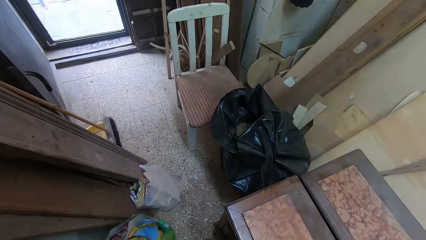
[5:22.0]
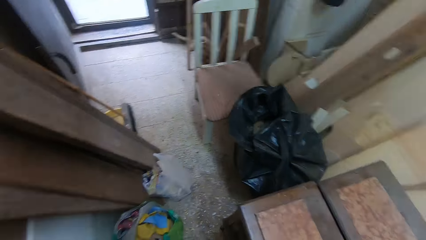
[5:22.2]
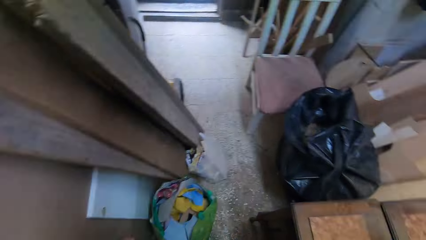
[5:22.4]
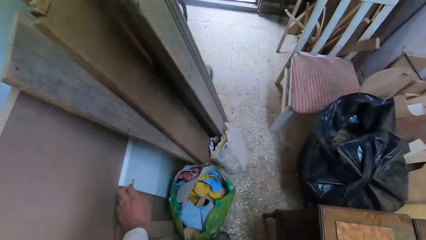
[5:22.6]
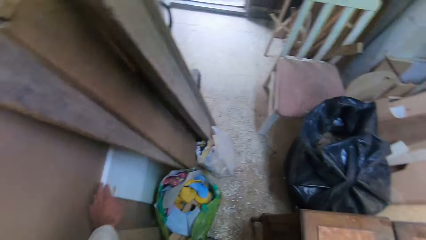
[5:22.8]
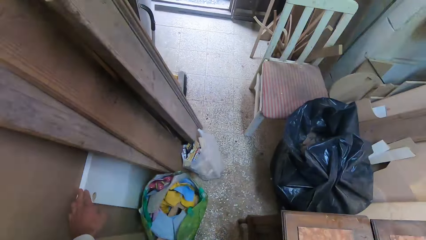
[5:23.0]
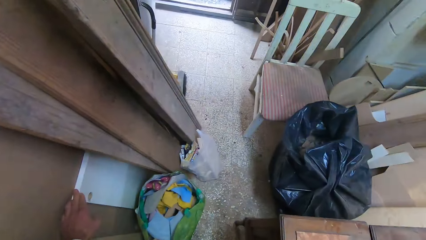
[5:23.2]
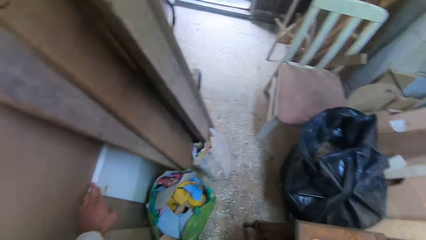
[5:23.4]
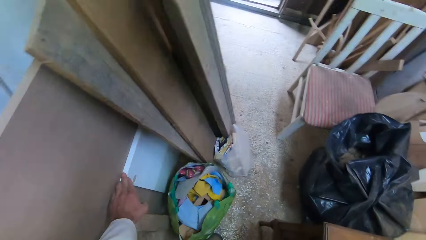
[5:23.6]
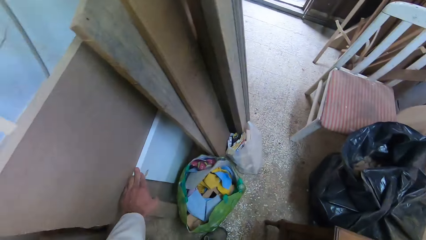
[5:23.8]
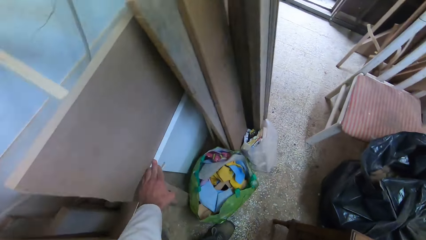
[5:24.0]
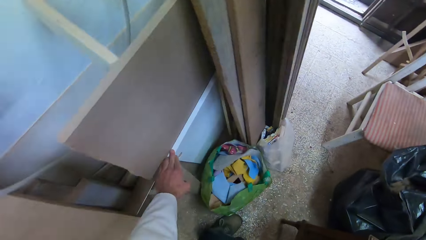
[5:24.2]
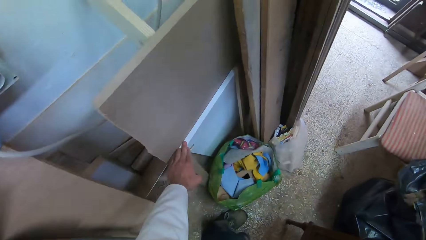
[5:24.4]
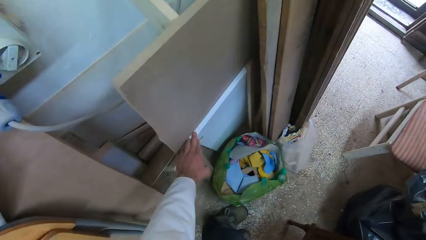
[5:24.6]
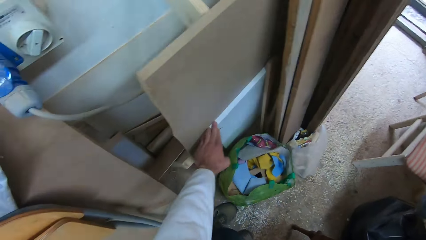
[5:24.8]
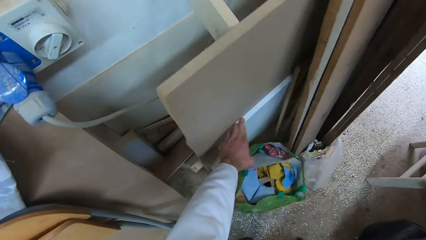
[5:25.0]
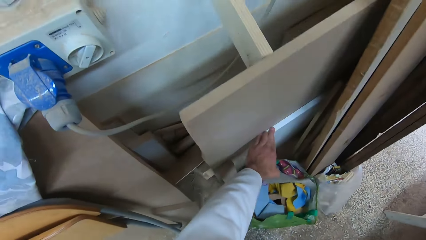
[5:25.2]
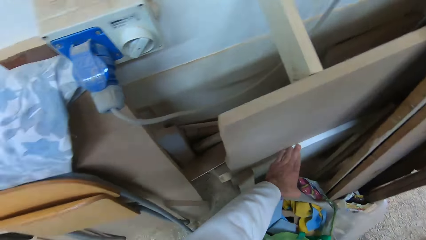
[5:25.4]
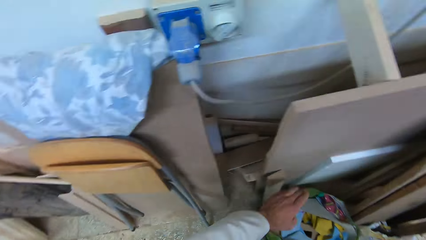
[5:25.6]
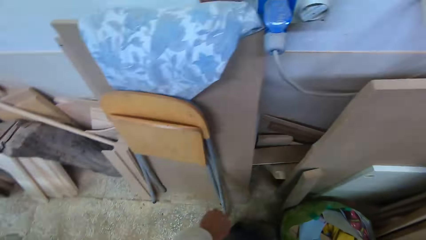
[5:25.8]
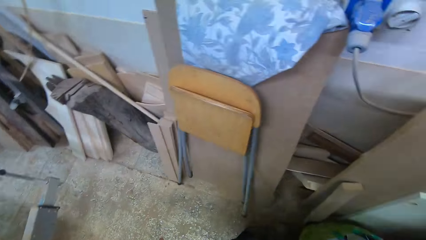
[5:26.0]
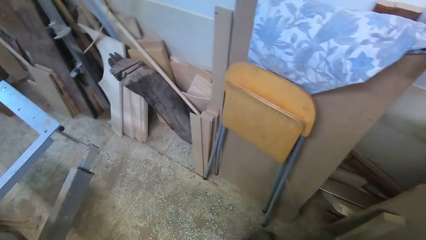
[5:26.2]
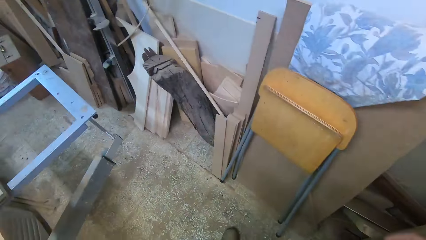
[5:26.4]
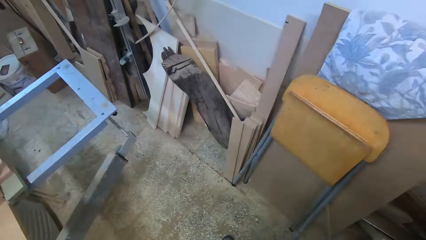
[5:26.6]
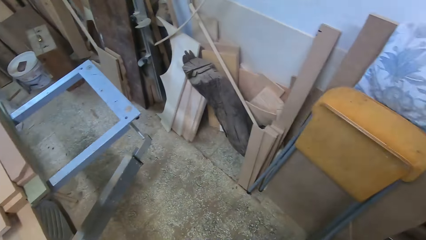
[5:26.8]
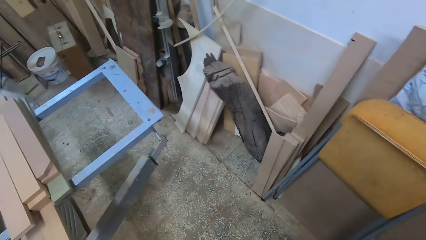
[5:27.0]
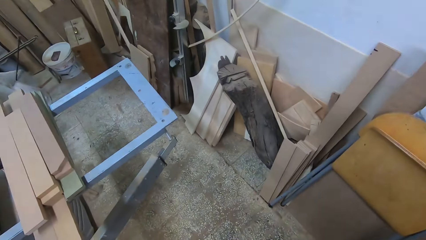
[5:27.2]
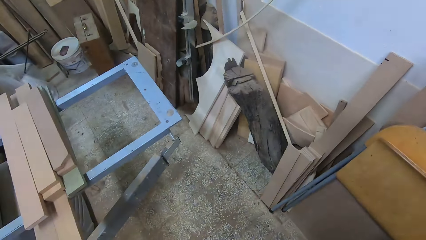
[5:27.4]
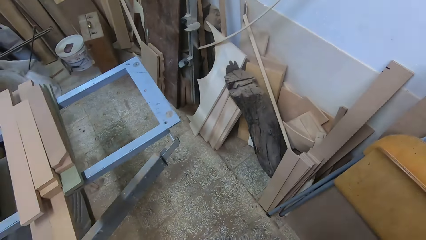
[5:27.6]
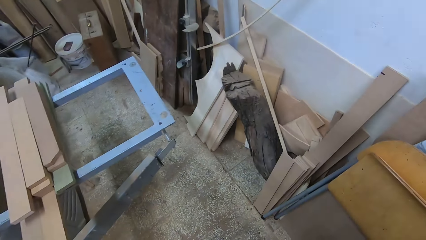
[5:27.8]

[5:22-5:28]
The camera wearer pulls a white plank by the wall. They pick another piece of wood. They drop back the piece of wood.
